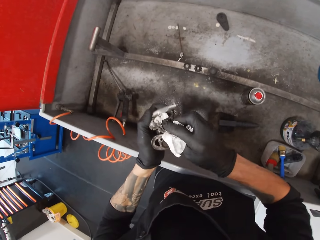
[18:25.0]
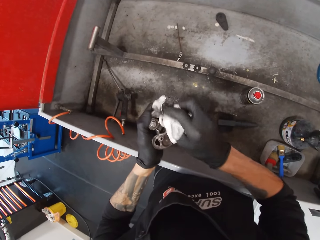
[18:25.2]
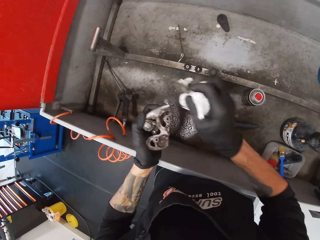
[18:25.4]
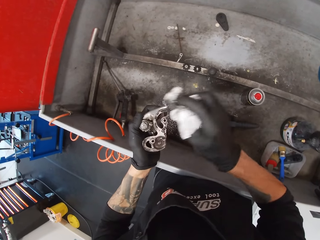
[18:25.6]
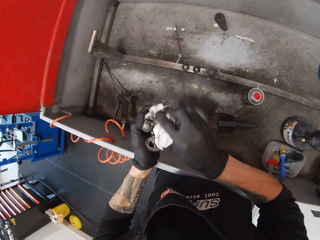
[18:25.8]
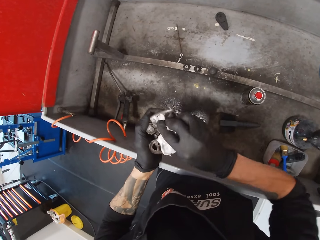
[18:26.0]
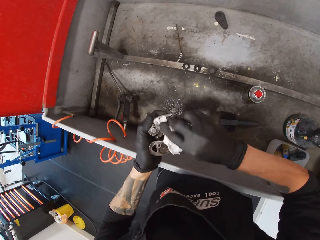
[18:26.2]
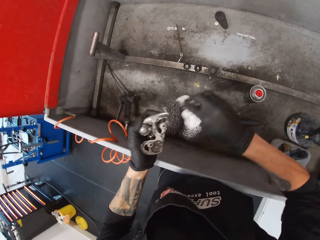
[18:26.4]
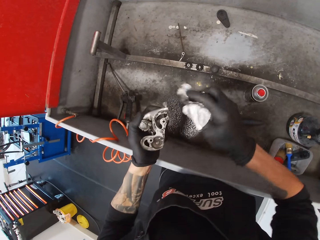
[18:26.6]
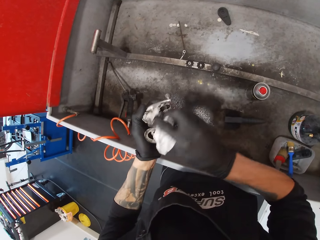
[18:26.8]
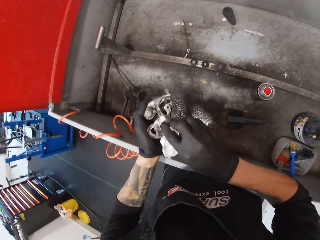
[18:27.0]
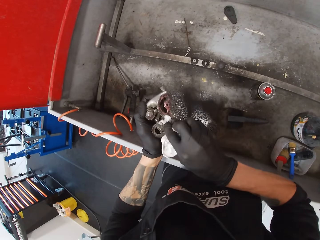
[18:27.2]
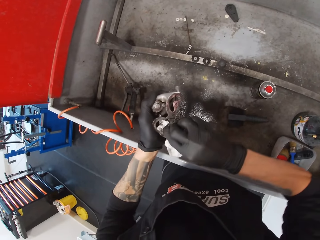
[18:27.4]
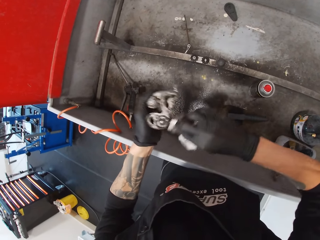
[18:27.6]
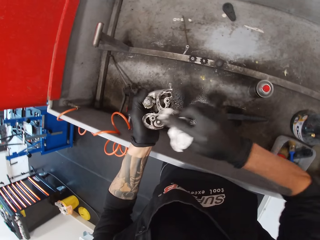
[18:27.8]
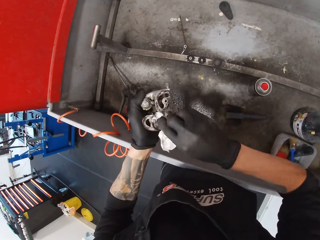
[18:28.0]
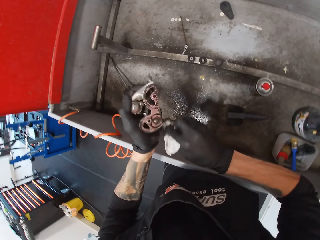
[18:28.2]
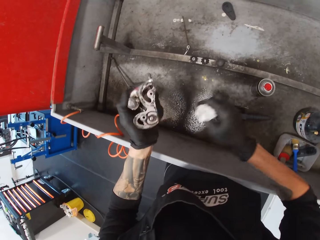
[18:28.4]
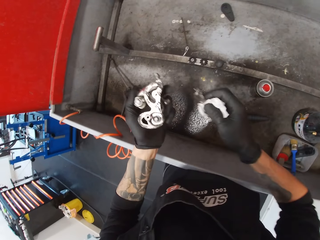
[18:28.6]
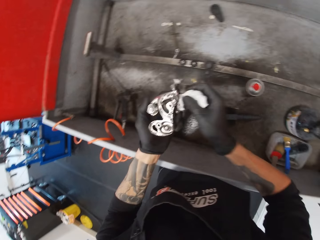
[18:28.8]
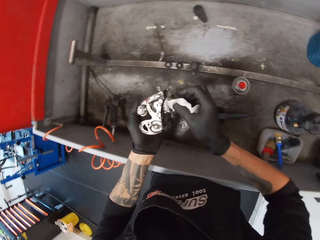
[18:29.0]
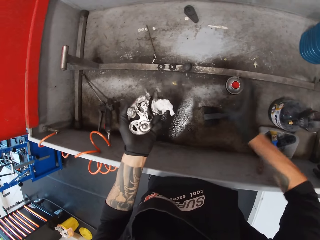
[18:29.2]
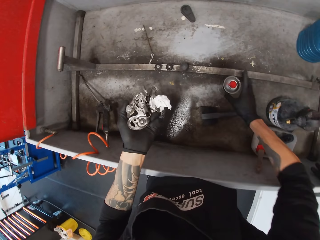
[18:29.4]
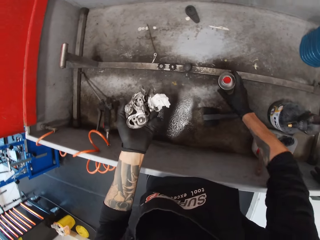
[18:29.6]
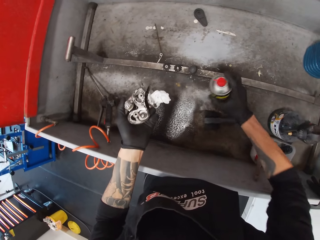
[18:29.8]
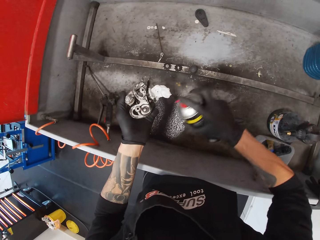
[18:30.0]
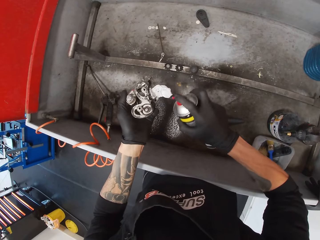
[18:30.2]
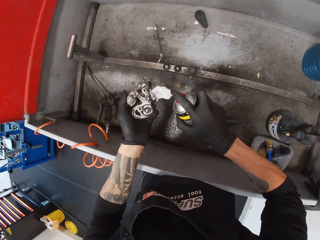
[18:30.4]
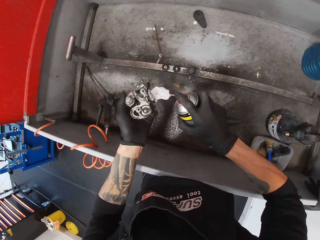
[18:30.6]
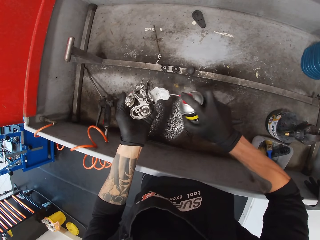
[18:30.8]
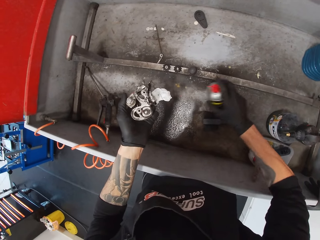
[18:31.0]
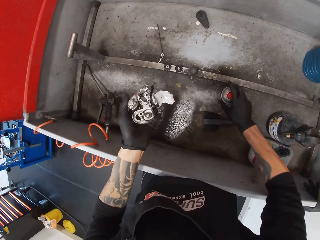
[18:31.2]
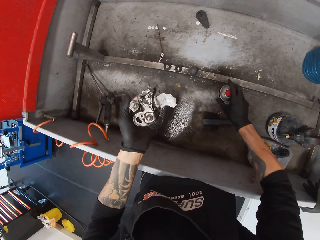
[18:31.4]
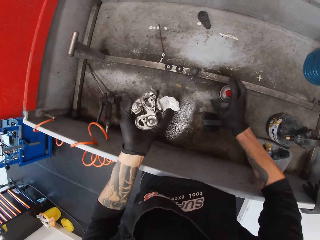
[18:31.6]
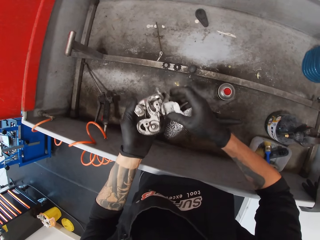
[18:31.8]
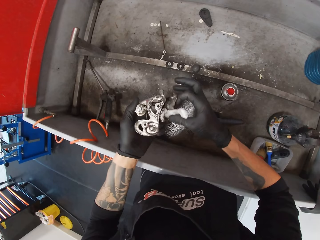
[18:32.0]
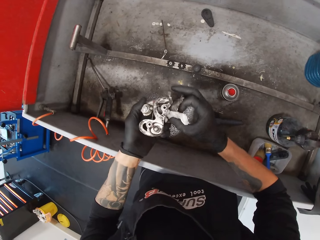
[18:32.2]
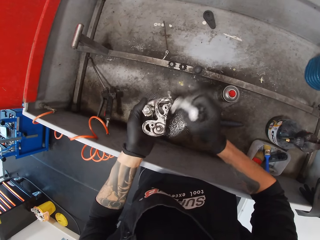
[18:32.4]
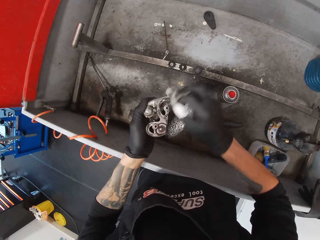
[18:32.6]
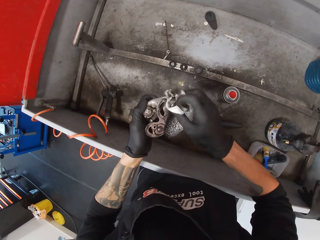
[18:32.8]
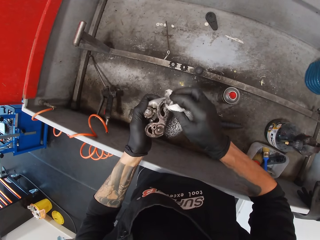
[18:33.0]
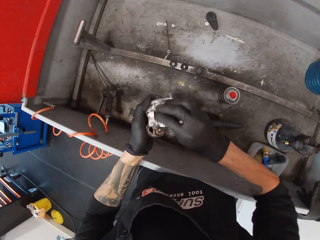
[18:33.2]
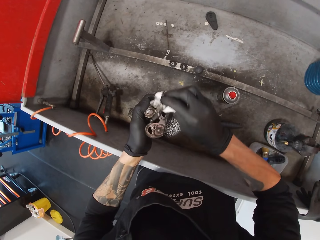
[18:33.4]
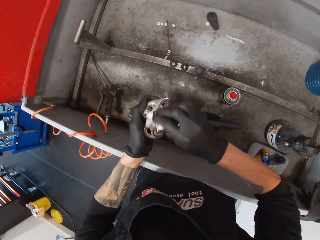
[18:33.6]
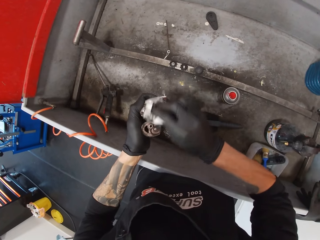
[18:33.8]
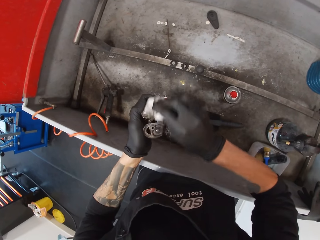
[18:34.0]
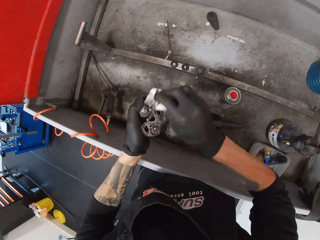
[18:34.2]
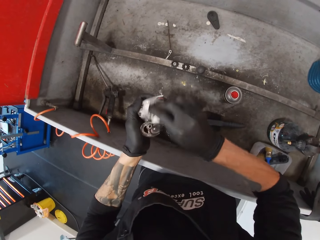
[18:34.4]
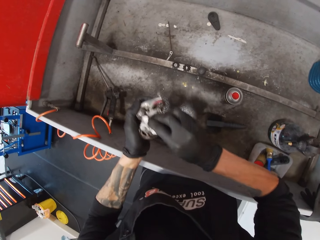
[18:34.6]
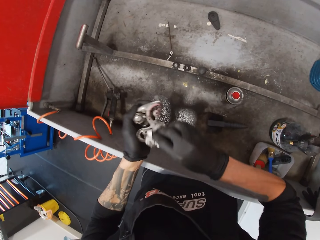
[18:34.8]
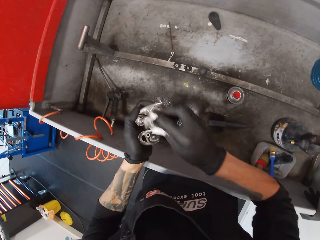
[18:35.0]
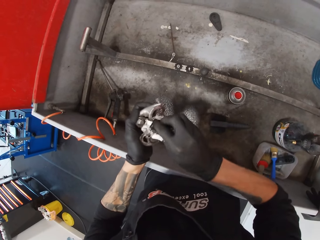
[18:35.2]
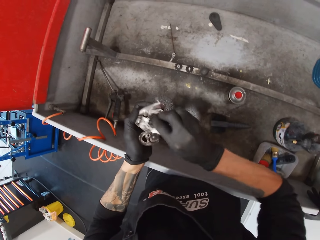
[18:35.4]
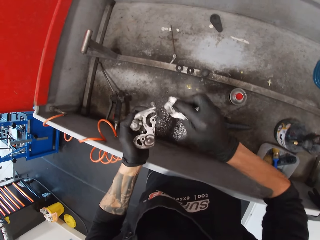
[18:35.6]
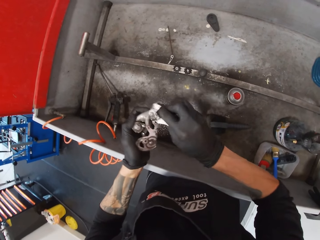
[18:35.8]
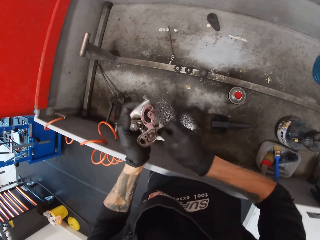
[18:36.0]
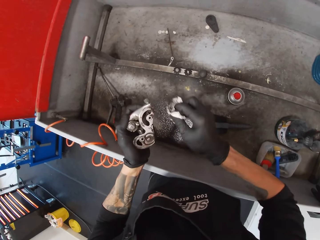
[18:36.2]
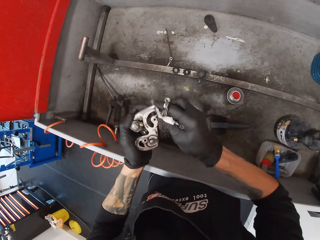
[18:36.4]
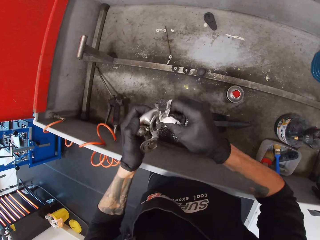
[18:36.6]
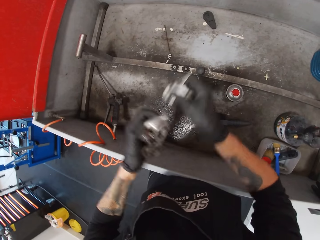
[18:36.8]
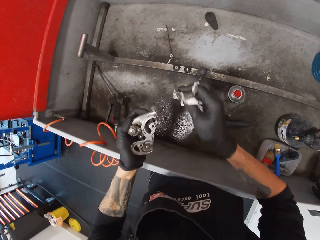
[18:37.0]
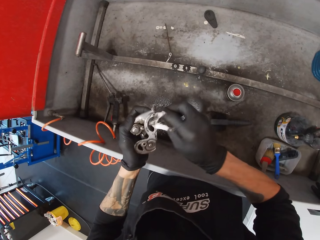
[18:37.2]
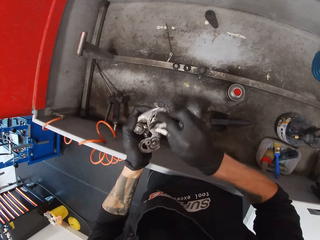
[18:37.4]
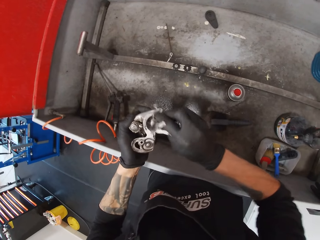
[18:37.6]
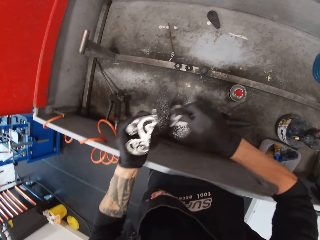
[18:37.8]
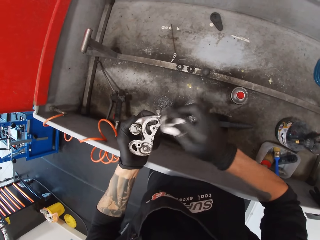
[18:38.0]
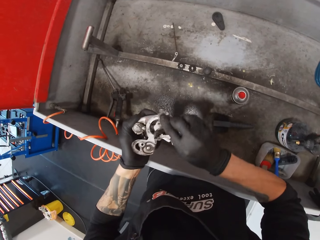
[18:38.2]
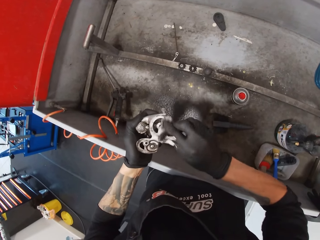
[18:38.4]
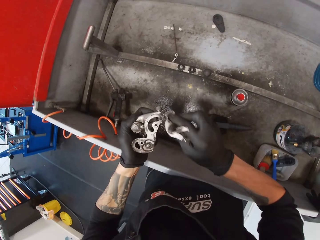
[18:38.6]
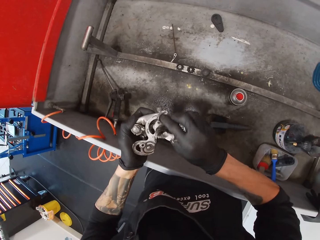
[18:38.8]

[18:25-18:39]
The camera wearer picks up a lubricant or bottle. They spray an antiseptic on the metal. They drop the bottle on the sink. They wipe the metal with a tissue paper.

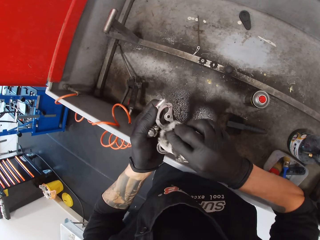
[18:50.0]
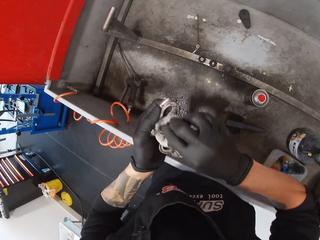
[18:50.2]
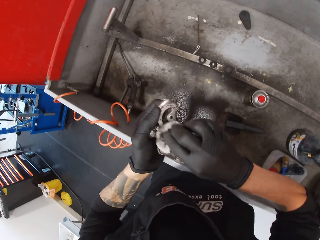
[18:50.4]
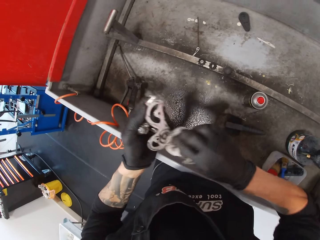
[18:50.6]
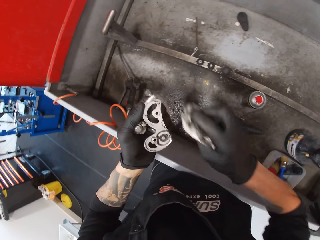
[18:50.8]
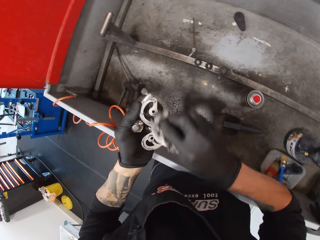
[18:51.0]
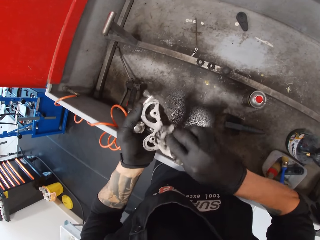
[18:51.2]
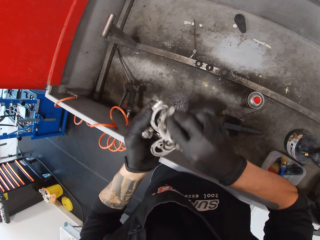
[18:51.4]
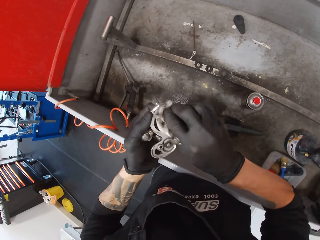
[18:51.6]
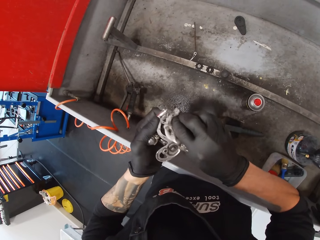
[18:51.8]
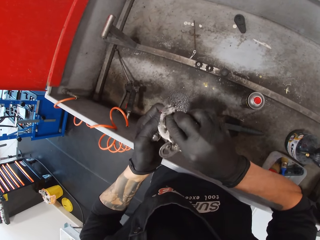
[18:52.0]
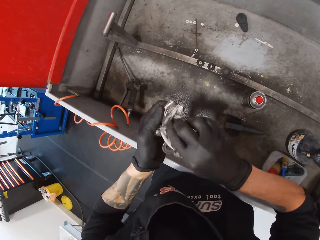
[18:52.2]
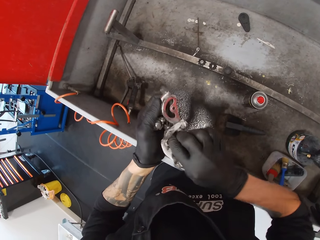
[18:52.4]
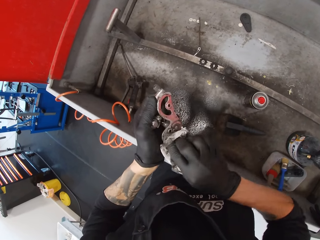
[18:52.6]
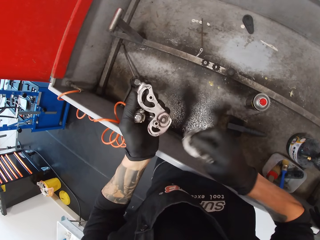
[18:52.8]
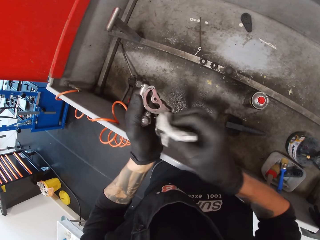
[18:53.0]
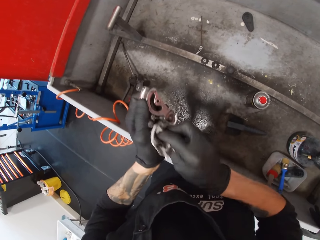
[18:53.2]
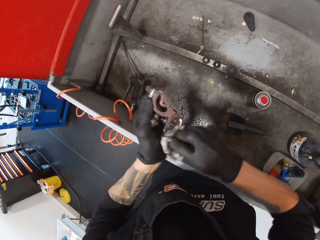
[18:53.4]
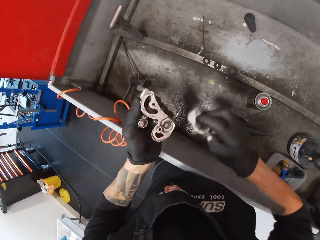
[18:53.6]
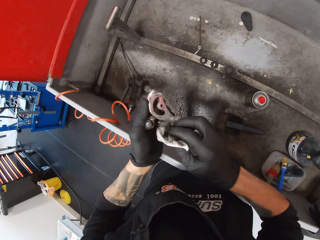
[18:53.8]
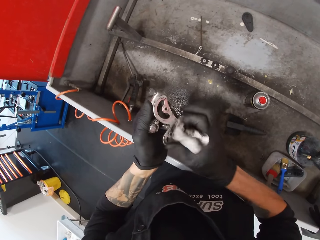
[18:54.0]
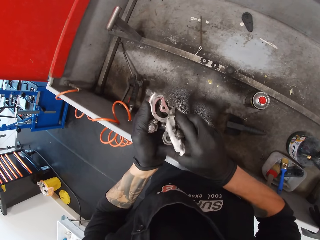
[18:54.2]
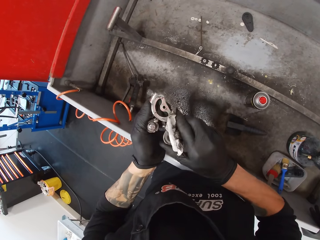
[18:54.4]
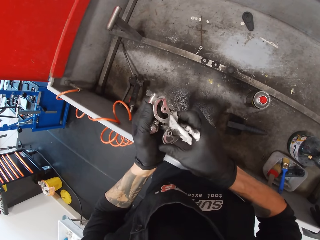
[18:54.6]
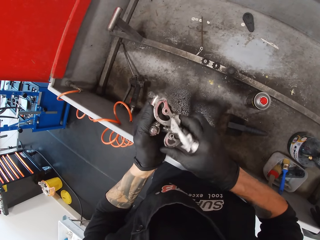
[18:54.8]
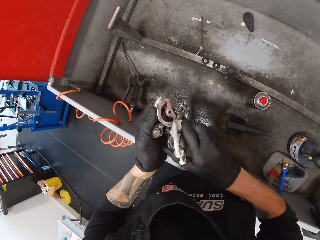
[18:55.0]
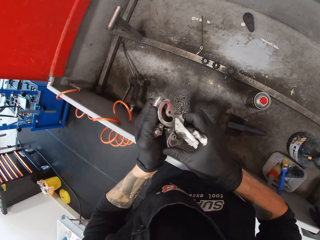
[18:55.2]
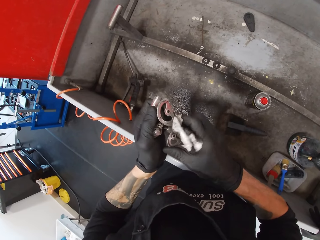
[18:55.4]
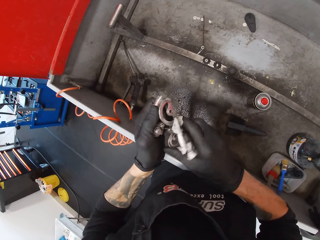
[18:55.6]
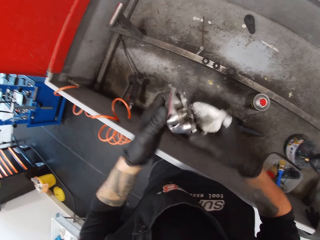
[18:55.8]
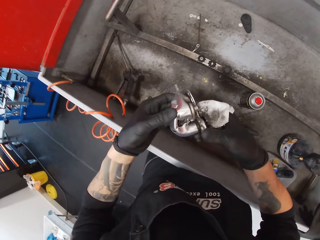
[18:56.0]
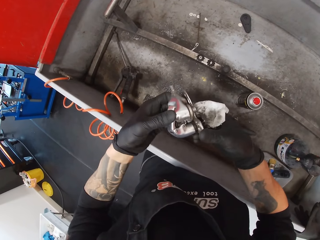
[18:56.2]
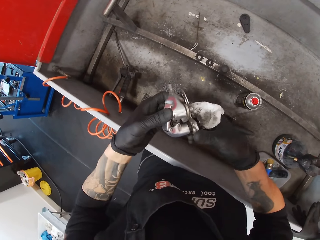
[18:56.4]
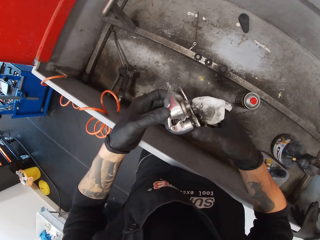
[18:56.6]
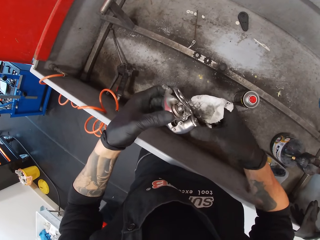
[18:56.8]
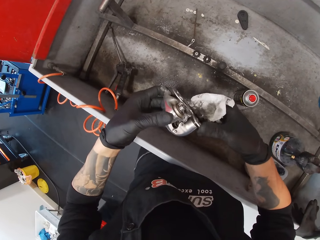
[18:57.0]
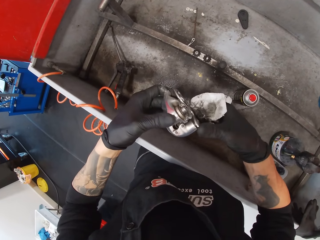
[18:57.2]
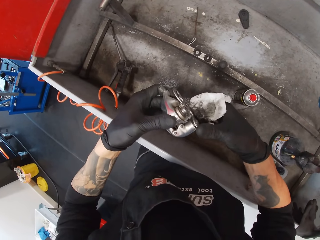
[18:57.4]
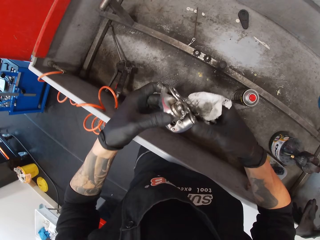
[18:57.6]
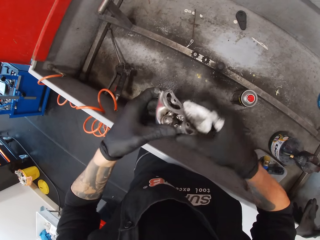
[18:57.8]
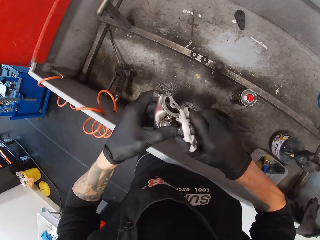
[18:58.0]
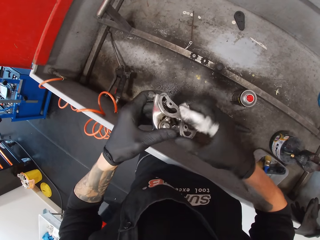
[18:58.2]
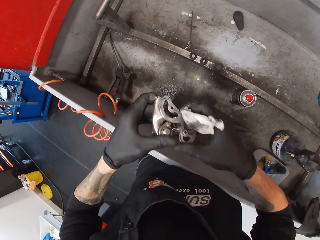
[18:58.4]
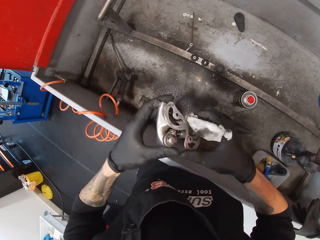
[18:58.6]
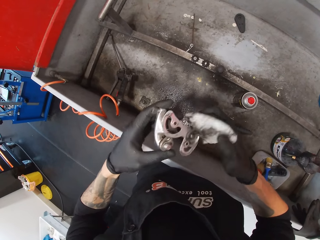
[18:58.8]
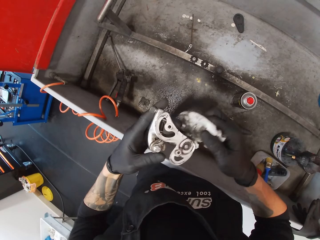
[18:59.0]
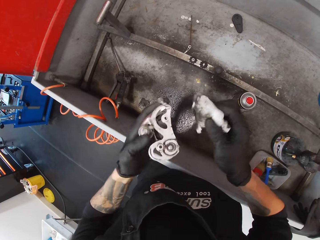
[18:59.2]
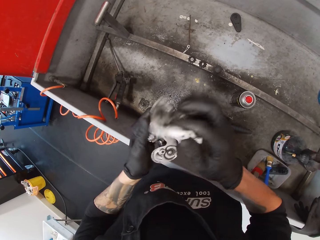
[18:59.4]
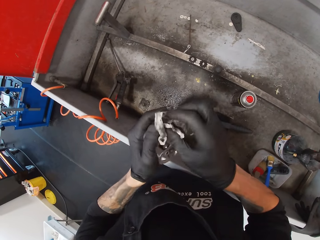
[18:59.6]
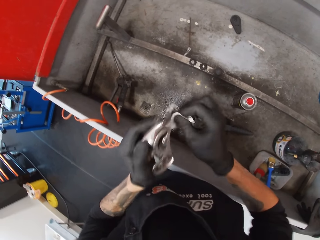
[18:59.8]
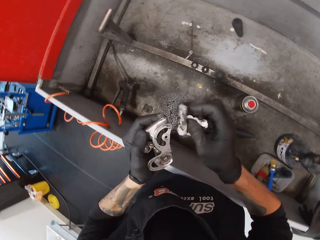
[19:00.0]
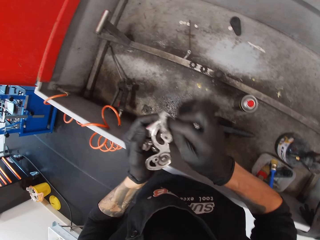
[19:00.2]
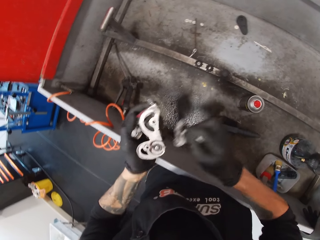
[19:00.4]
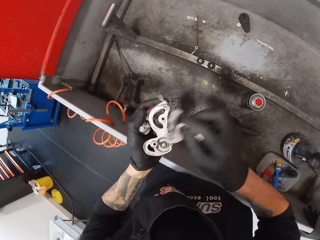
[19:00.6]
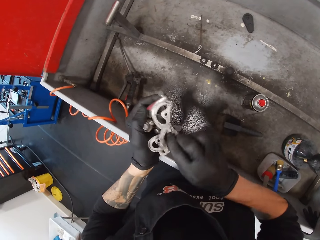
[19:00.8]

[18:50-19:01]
The camera wearer aligns a metal with his hands. He fixes the metal. He wipes the metal with a tissue paper.
